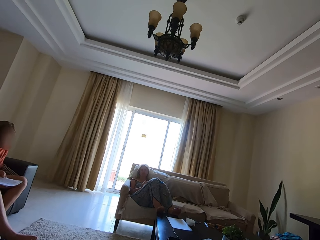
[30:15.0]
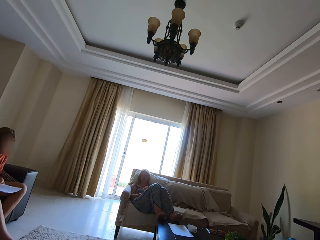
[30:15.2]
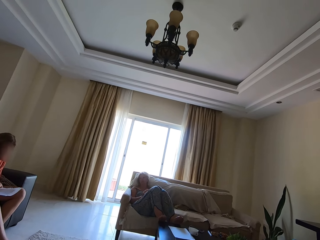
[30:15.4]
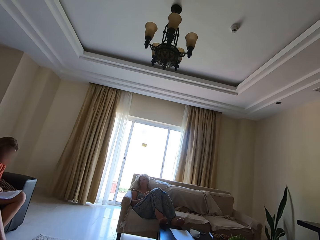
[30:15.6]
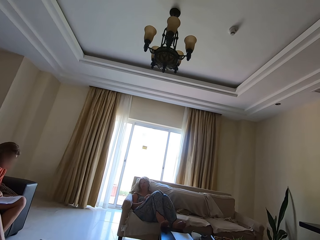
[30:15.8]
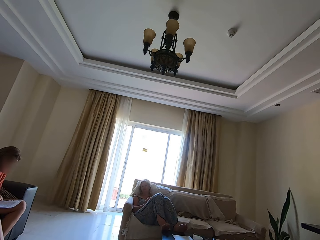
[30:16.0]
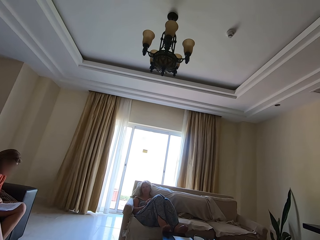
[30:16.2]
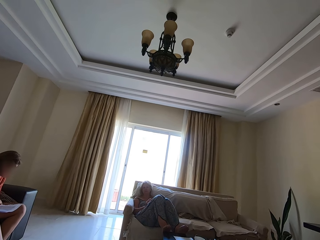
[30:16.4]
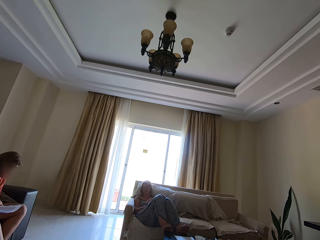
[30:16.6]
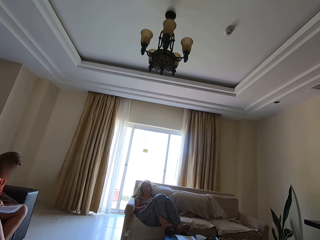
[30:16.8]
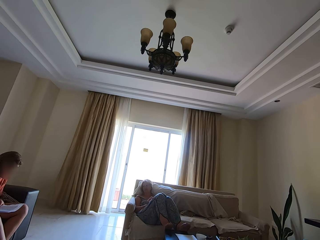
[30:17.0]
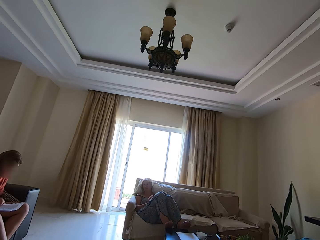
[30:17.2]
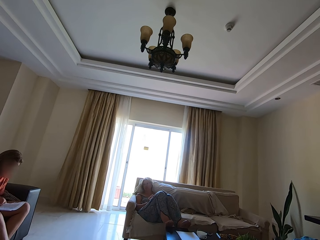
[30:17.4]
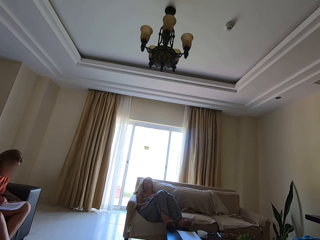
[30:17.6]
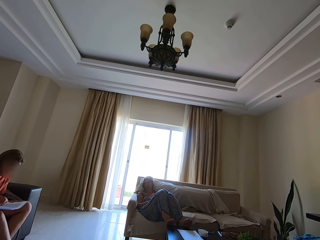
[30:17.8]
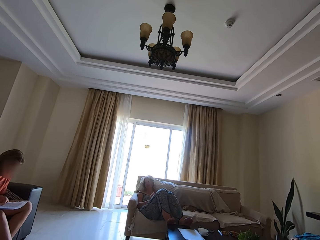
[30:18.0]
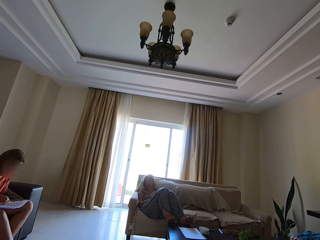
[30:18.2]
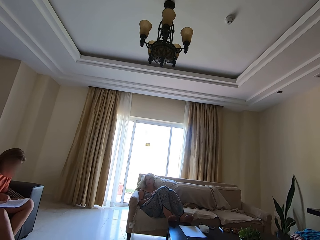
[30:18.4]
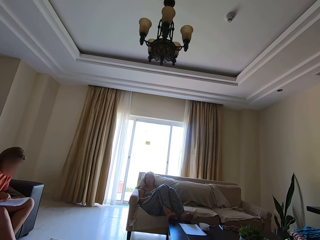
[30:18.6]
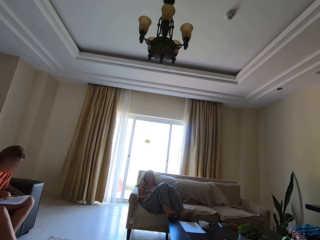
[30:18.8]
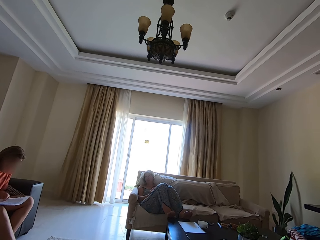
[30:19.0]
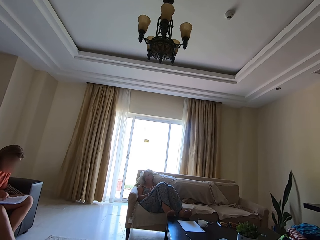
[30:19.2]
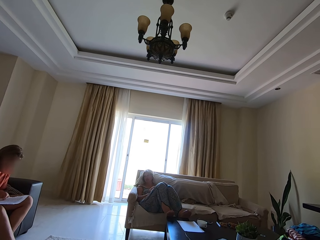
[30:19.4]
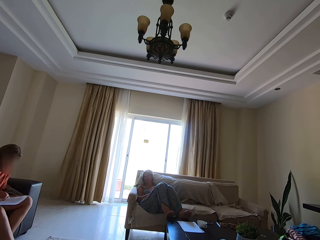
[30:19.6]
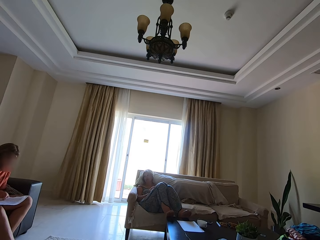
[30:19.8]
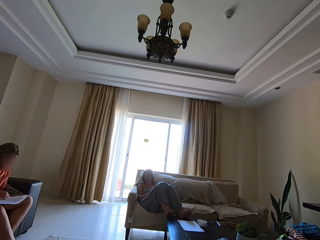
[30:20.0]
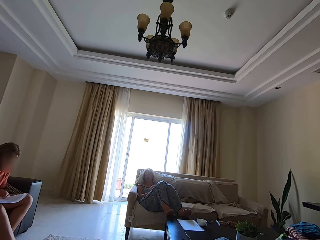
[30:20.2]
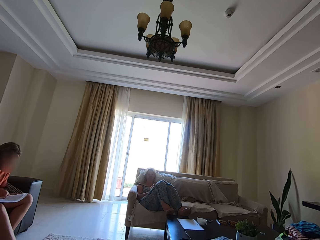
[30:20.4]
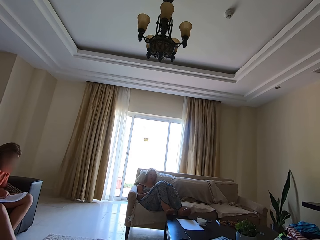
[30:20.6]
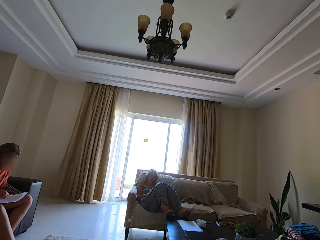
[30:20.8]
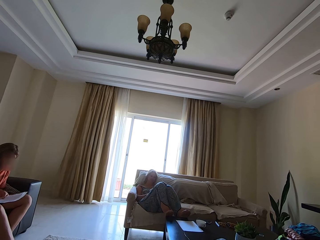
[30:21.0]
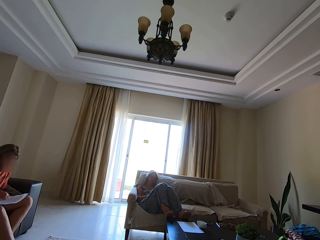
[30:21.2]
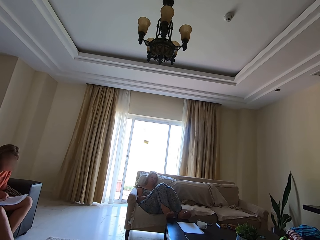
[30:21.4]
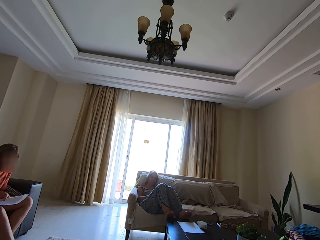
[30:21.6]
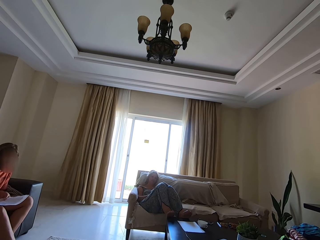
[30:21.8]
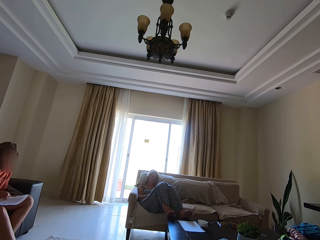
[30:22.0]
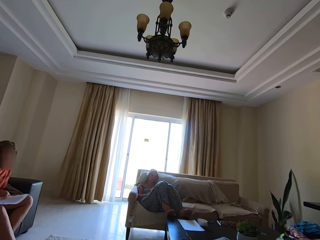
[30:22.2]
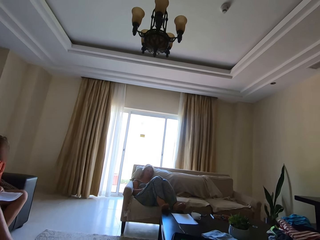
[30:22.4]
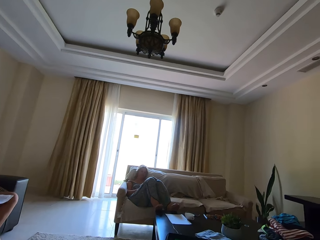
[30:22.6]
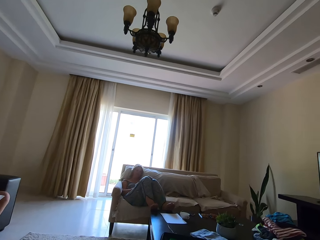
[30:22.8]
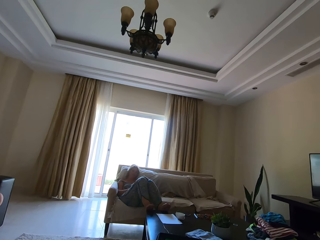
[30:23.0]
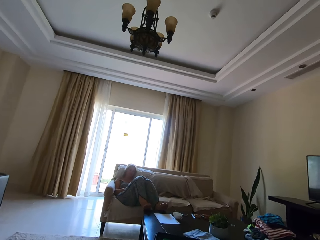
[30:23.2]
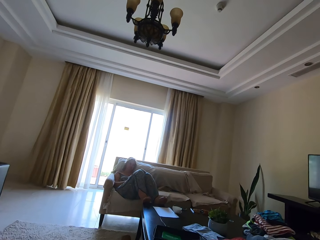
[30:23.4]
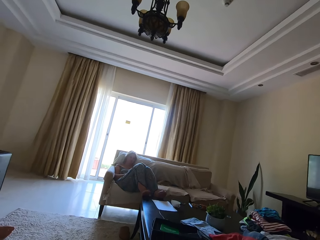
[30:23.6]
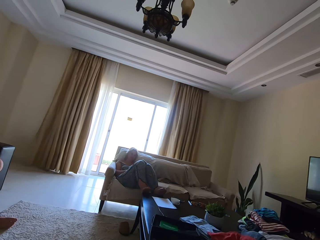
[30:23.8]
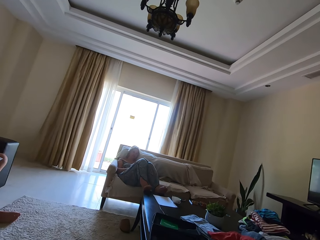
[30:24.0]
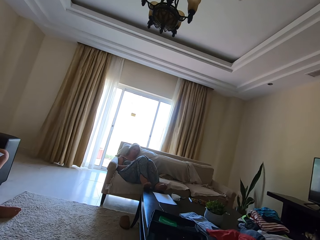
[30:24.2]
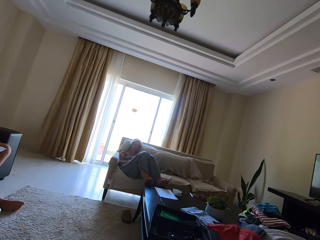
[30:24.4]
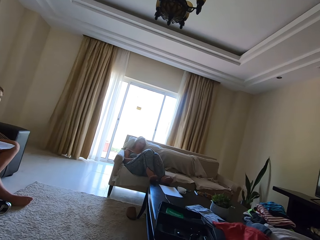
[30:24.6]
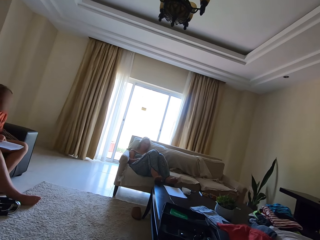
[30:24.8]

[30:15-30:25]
The camera wearer spells a word.

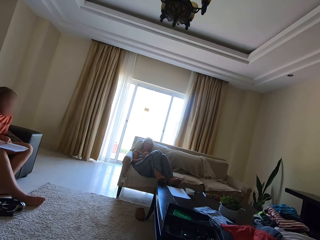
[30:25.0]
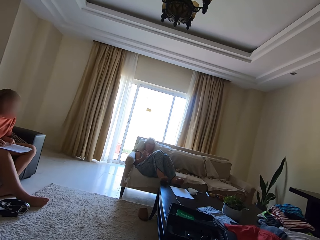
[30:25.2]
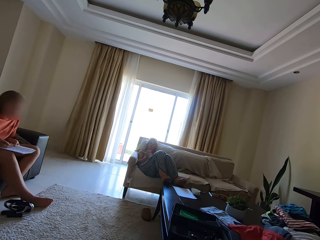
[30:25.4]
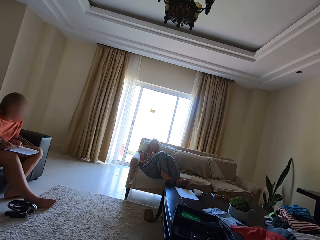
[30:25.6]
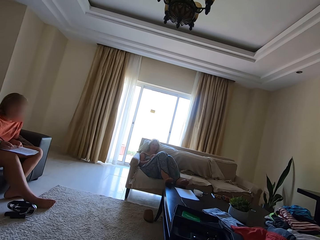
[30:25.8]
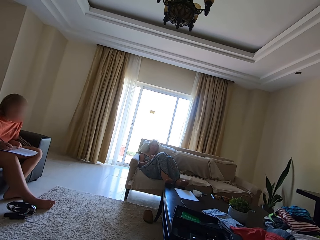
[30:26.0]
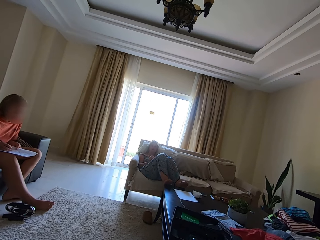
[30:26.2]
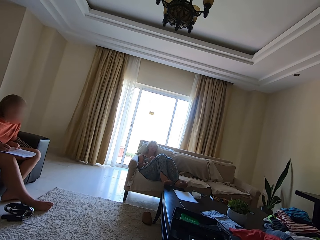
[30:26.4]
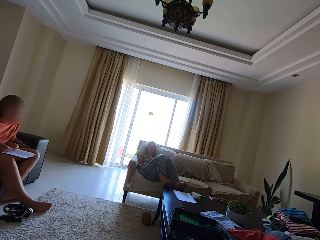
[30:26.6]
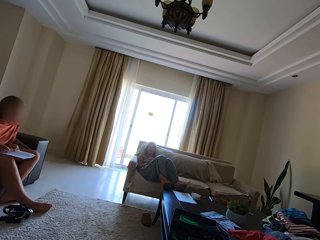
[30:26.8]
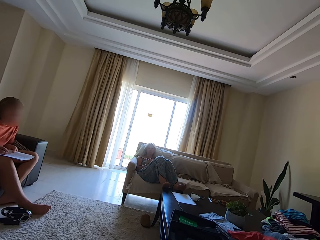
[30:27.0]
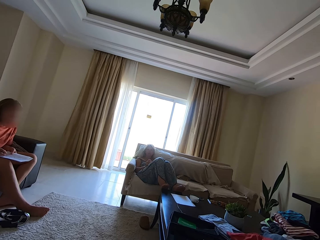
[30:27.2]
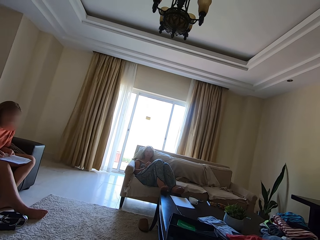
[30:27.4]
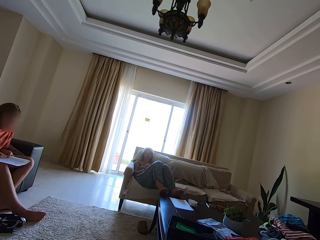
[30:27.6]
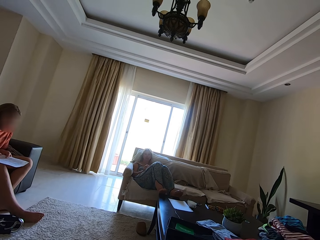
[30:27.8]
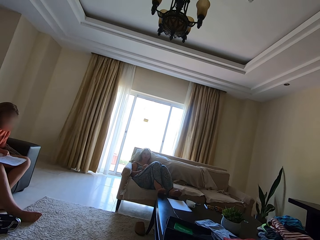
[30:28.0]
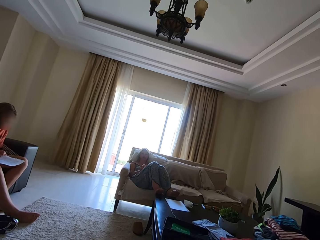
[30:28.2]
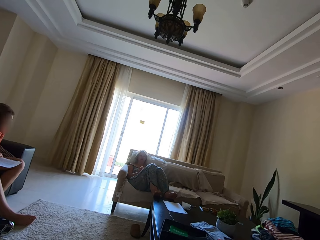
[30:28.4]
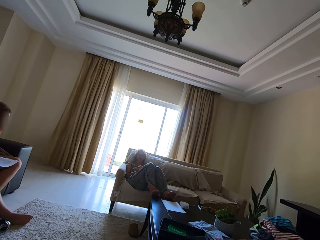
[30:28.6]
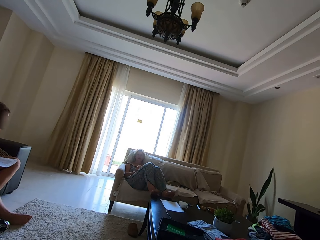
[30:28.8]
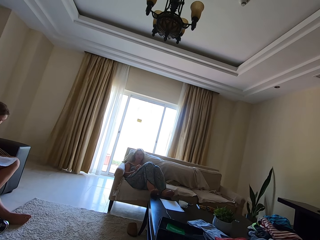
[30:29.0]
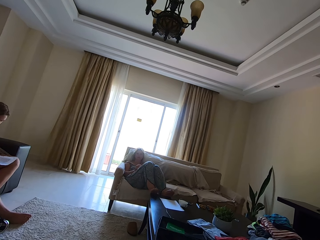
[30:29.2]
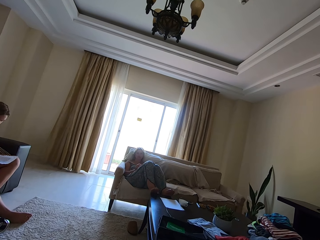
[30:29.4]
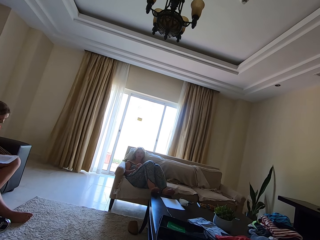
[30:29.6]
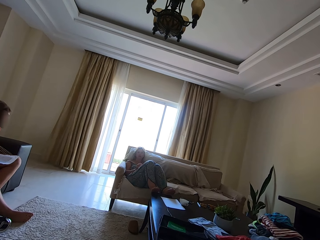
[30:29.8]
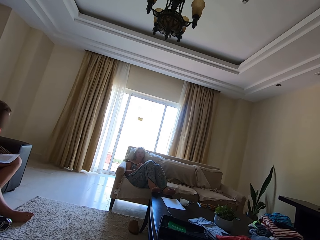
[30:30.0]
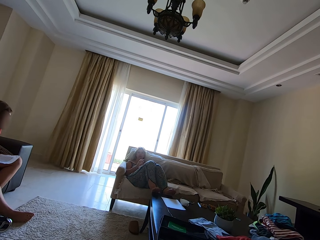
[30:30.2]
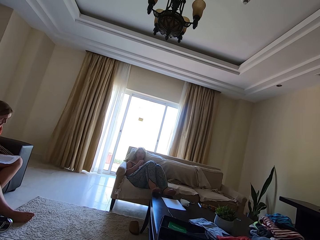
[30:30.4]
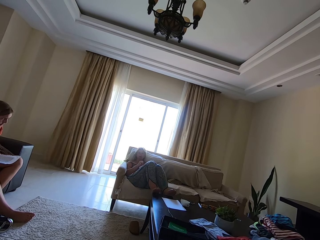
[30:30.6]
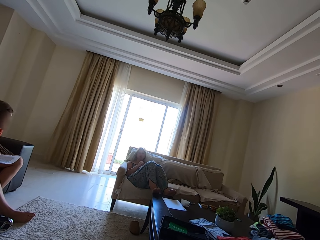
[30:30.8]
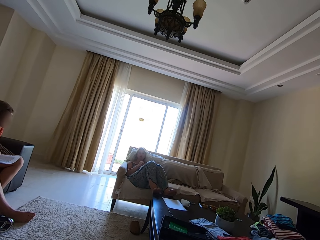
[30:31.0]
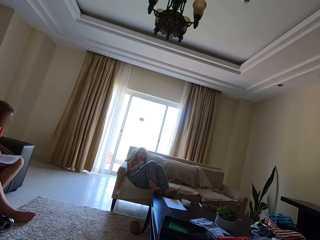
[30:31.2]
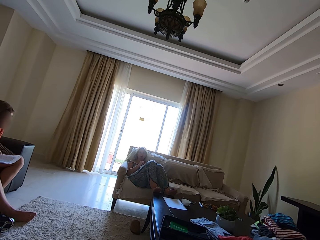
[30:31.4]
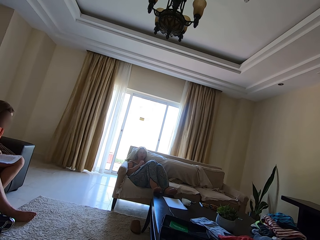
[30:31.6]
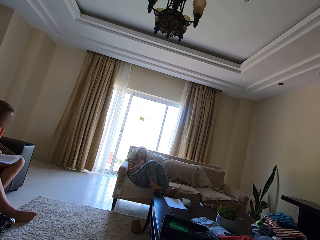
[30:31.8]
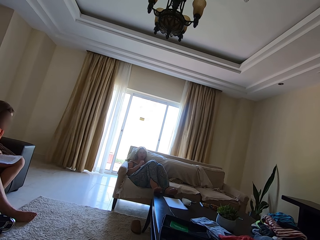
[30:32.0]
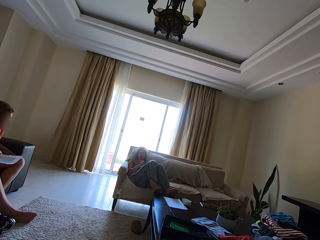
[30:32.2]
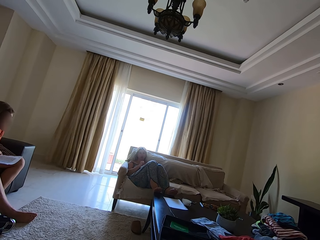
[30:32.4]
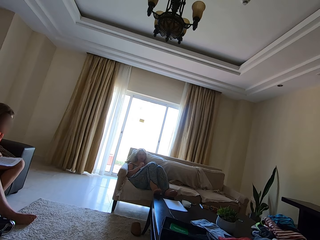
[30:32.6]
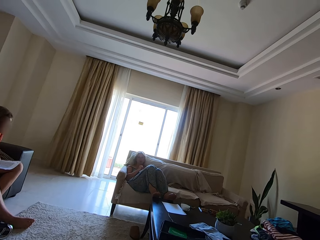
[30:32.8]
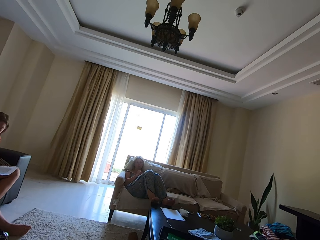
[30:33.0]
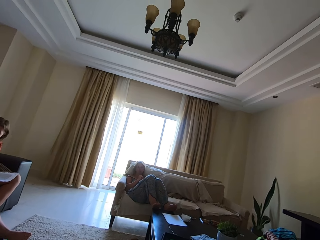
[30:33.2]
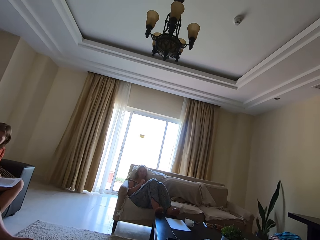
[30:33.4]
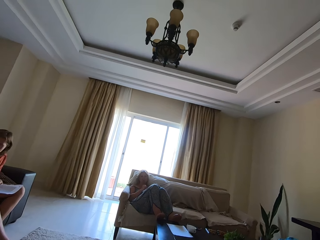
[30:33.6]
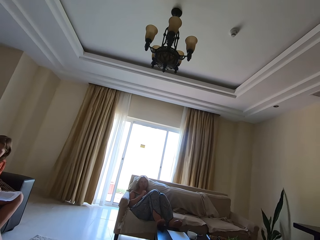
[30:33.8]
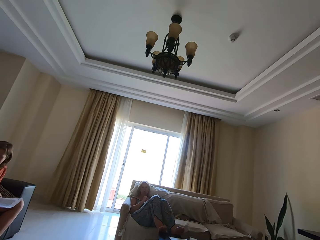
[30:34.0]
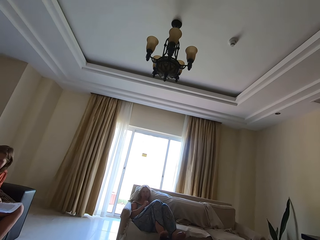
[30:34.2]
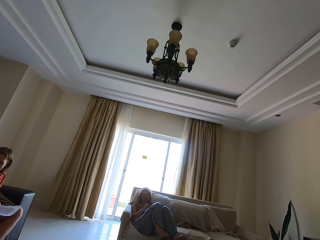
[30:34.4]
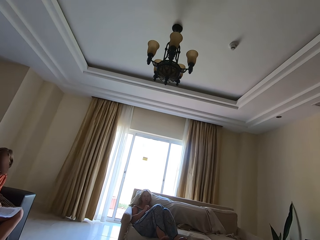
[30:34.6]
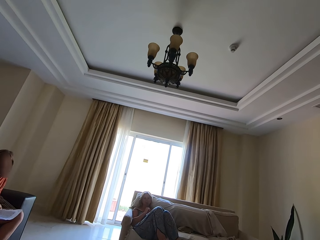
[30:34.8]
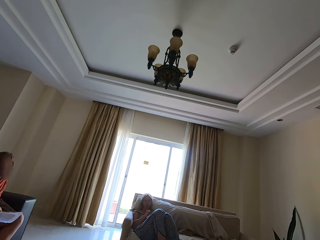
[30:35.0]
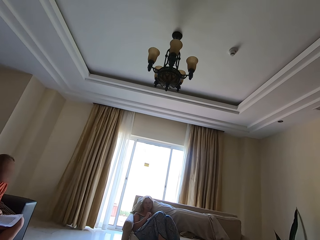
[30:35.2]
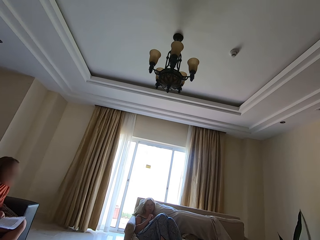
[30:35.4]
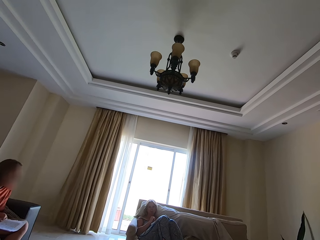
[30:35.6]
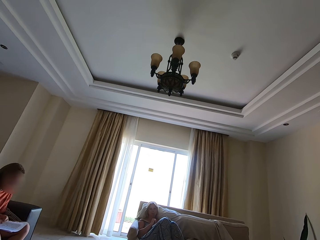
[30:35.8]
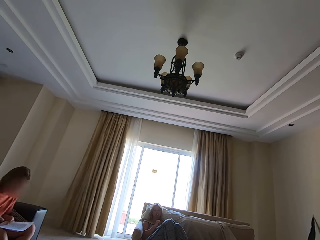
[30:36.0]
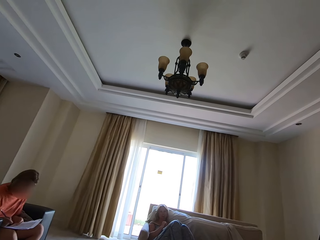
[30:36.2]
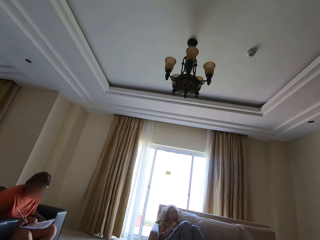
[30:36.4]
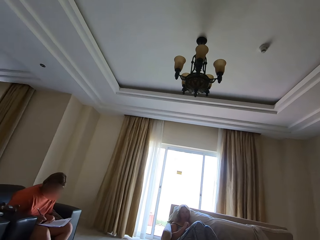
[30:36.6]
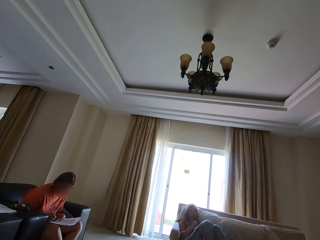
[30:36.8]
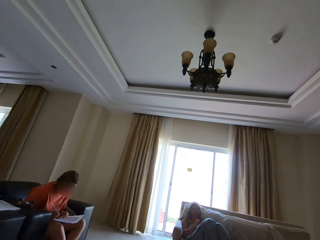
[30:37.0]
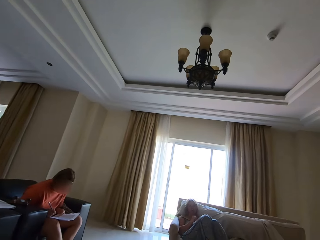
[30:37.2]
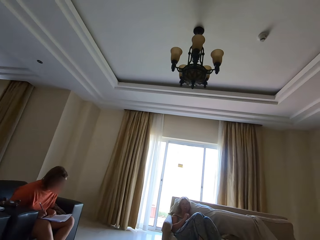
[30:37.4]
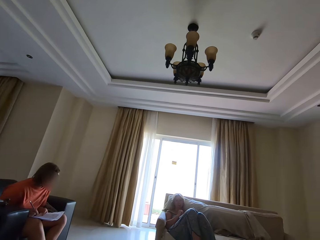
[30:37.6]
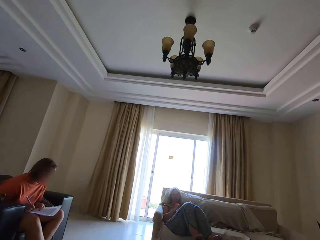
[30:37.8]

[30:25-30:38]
A person talks. A woman talks. The camera wearer talks. The woman talks to the camera wearer. The camera wearer talks.
